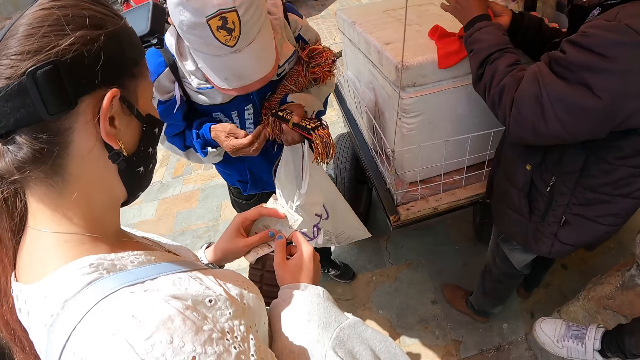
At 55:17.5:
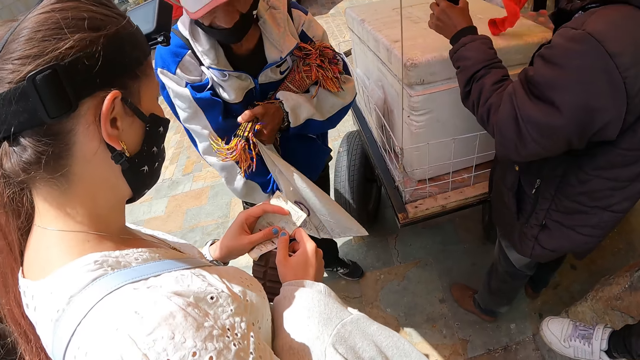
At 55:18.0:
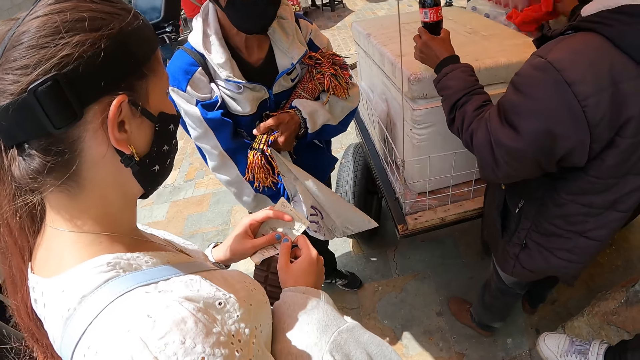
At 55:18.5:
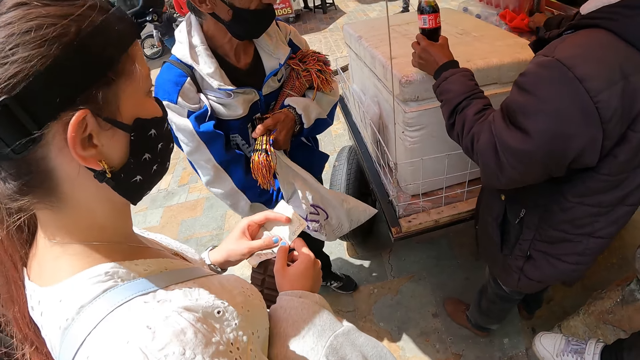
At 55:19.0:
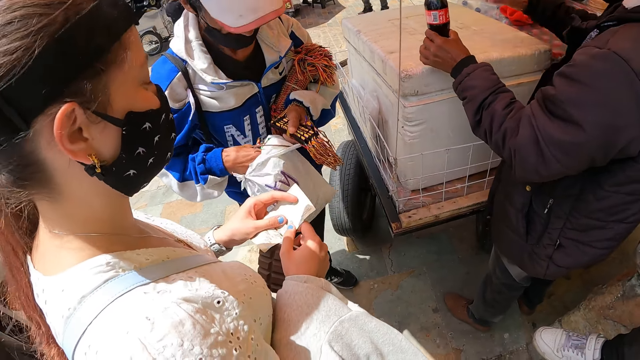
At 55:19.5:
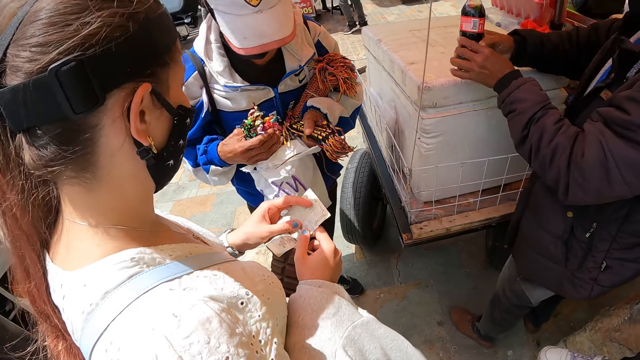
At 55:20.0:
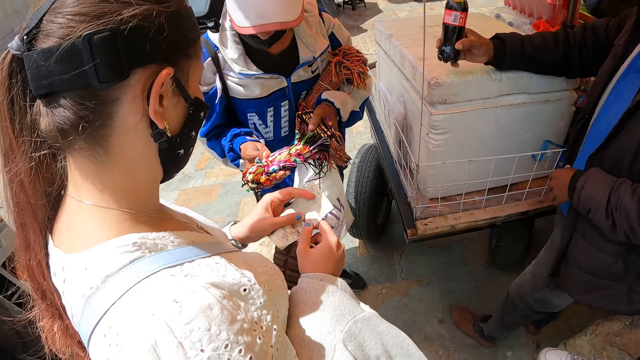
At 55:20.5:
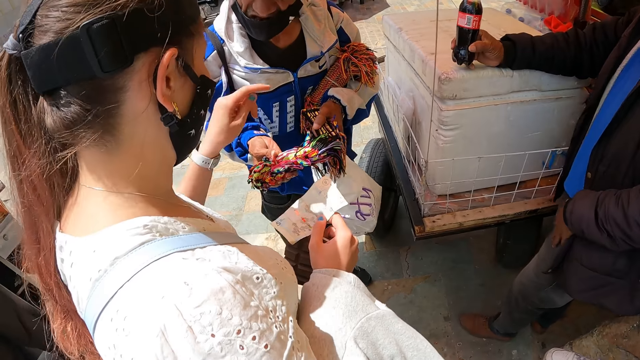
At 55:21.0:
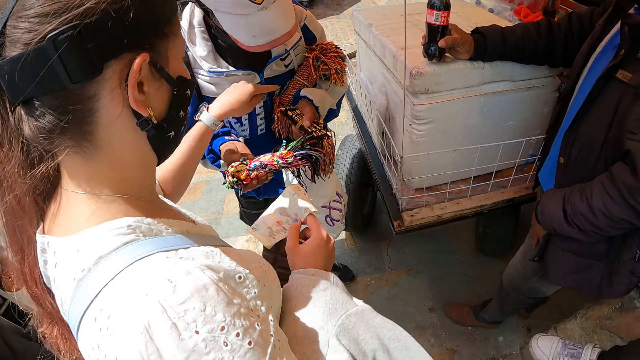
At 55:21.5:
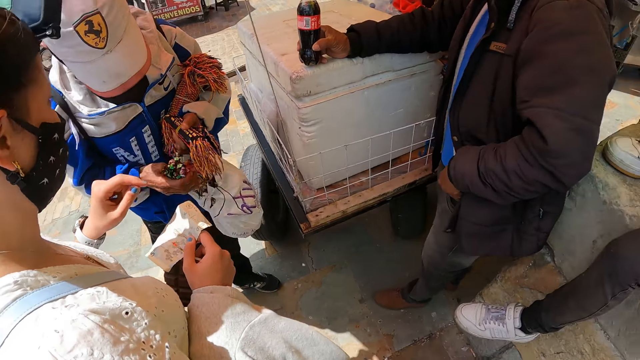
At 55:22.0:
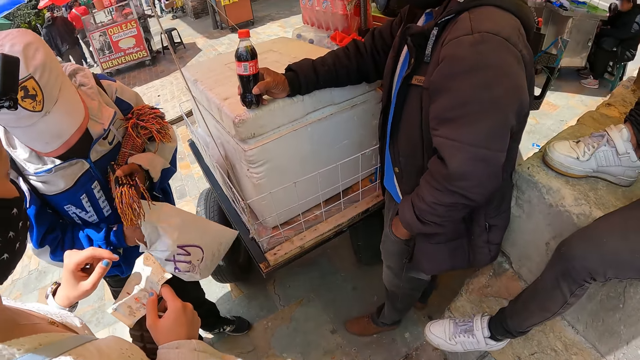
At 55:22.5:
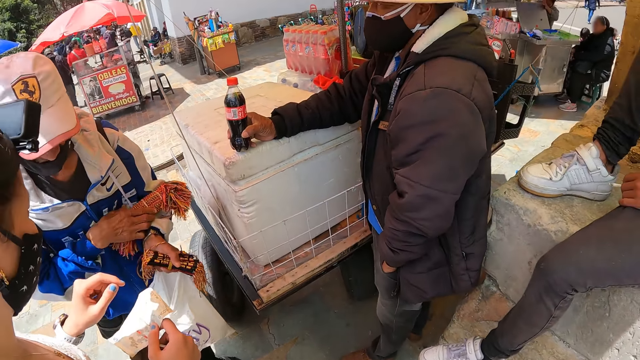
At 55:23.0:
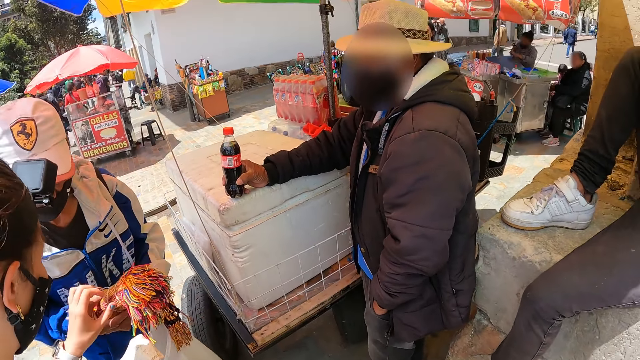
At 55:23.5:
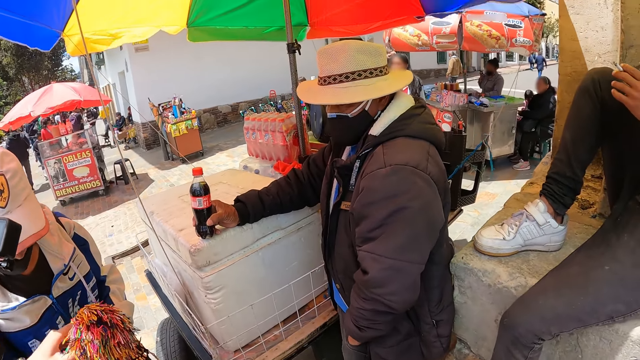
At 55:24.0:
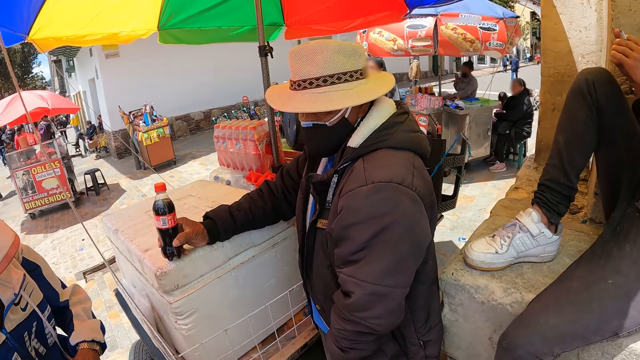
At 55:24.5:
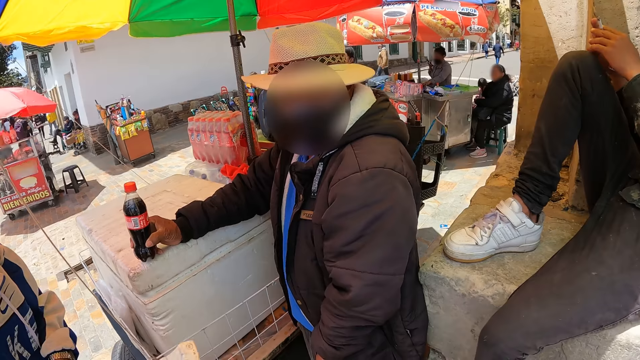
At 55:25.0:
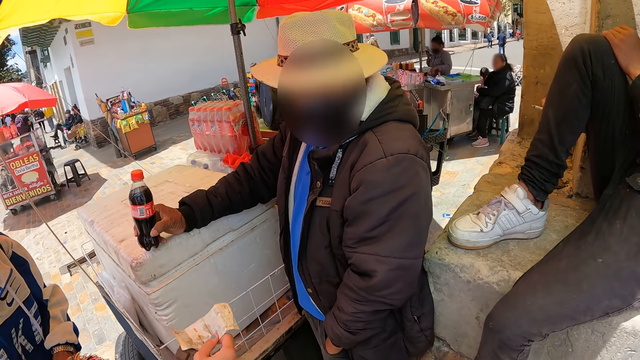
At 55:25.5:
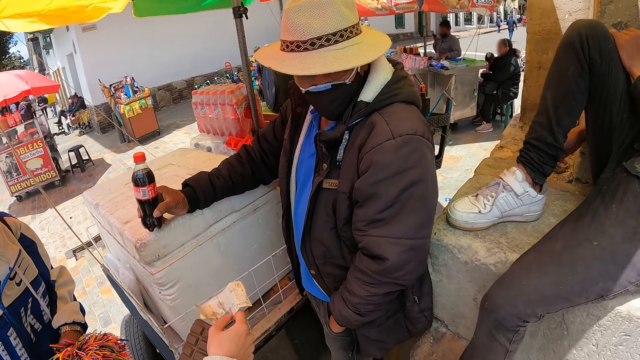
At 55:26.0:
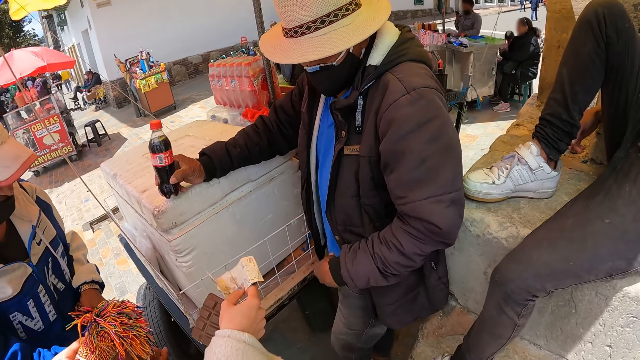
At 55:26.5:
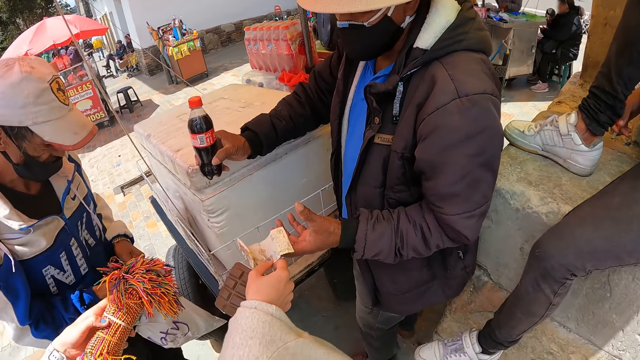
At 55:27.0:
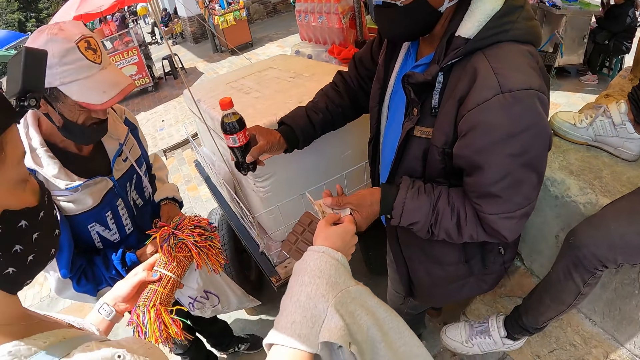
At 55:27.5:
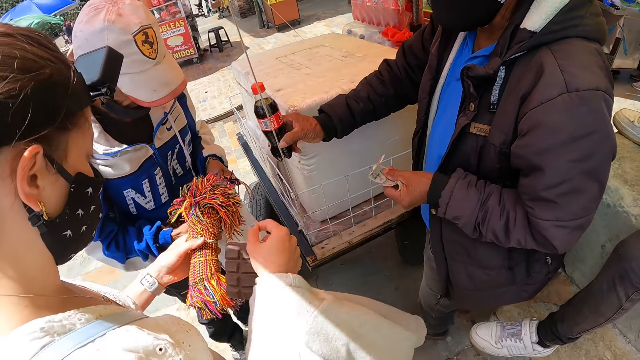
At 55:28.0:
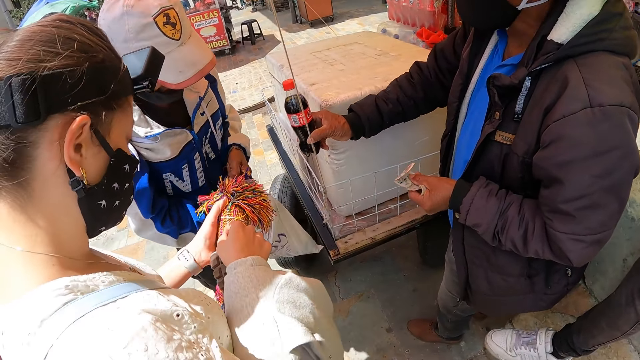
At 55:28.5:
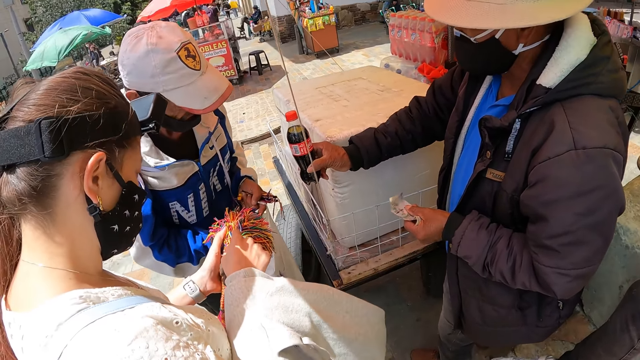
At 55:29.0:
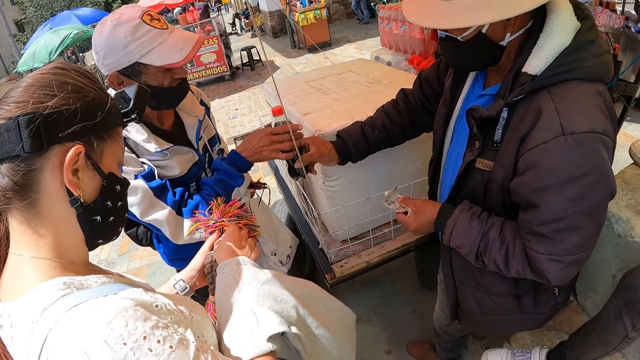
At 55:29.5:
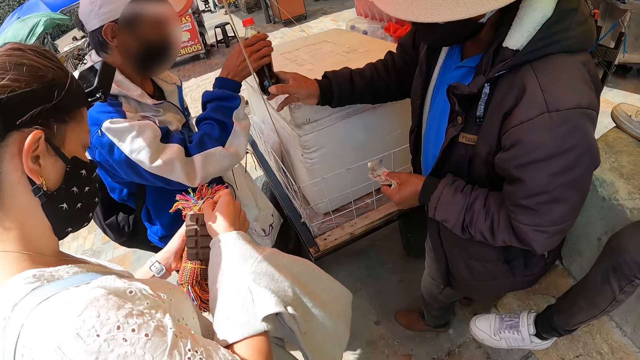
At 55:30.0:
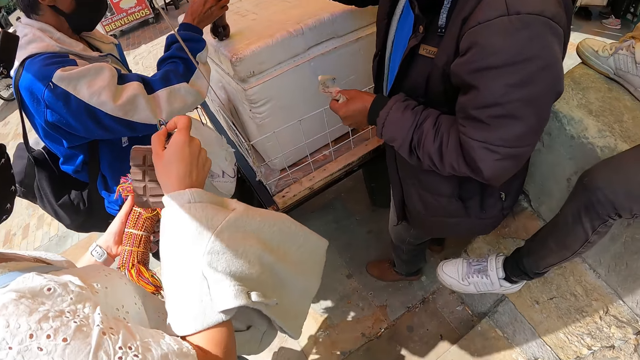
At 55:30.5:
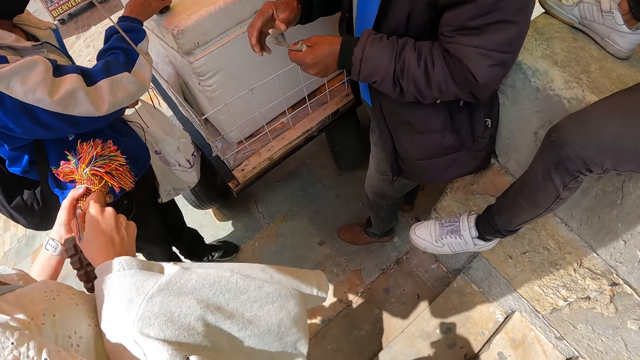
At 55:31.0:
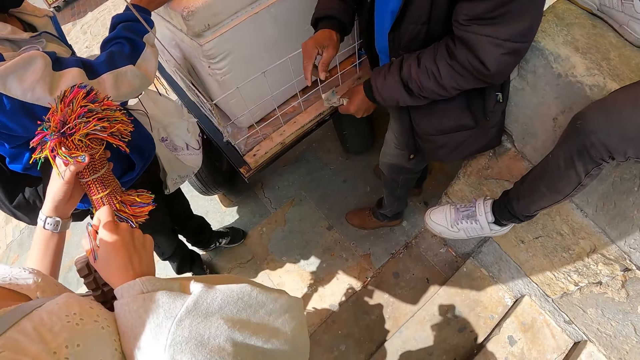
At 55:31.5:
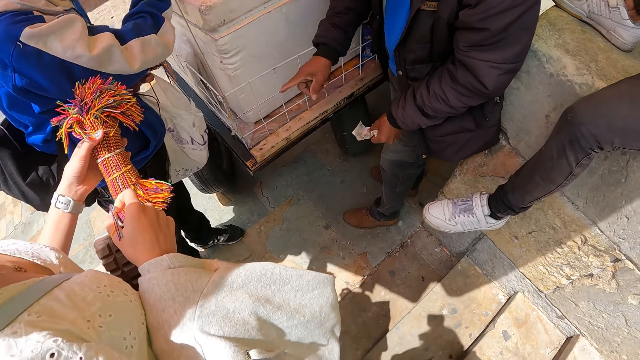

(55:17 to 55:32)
A man places the threads or bracelets on the left hand and picks the threads from the bag. A woman points at the bracelets. The man puts the threads on the bag. The camera wearer looks at another man. The first man picks the thread from the left hand and passes the threads to the woman. The woman hands the other man money. The other man takes the money and hands the first man a beverage. The first man takes the beverage and puts the beverage on the cooler box.

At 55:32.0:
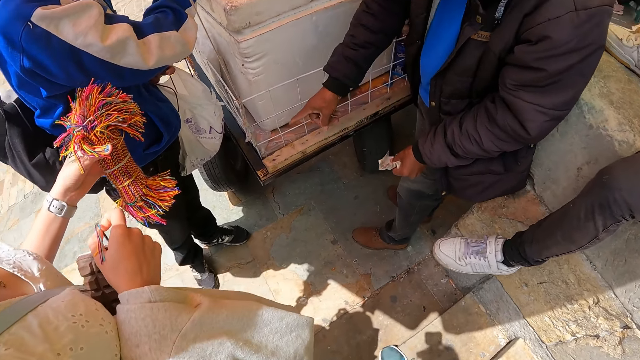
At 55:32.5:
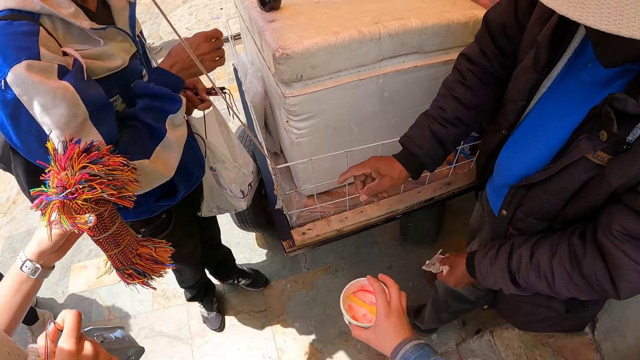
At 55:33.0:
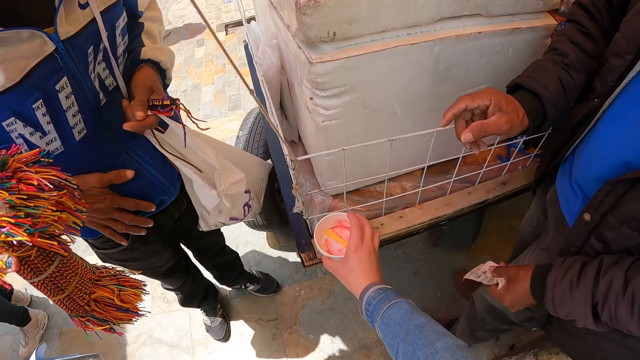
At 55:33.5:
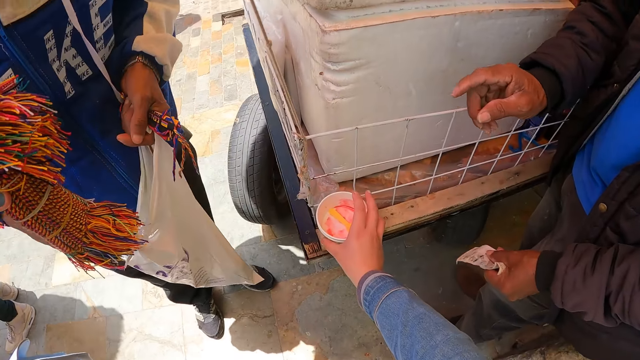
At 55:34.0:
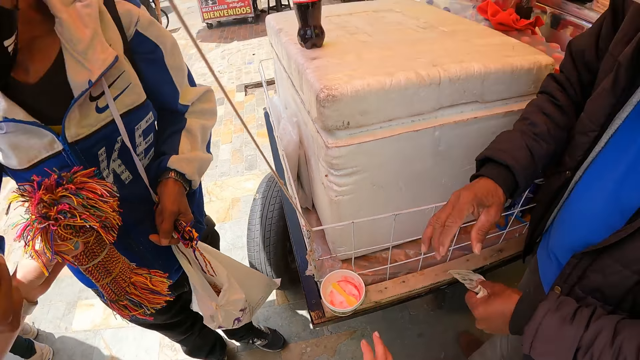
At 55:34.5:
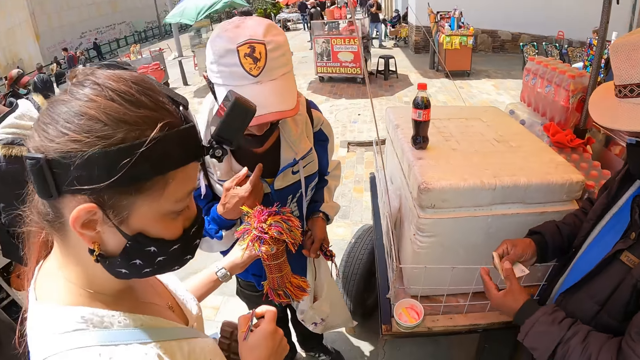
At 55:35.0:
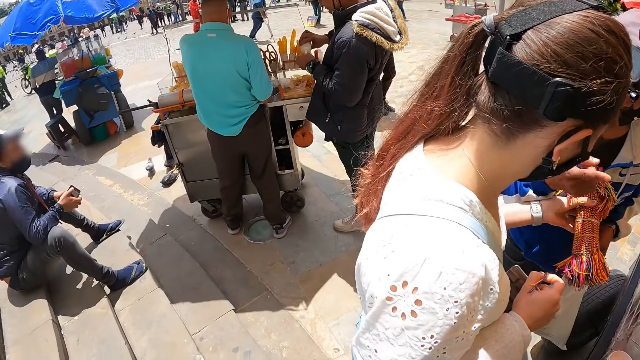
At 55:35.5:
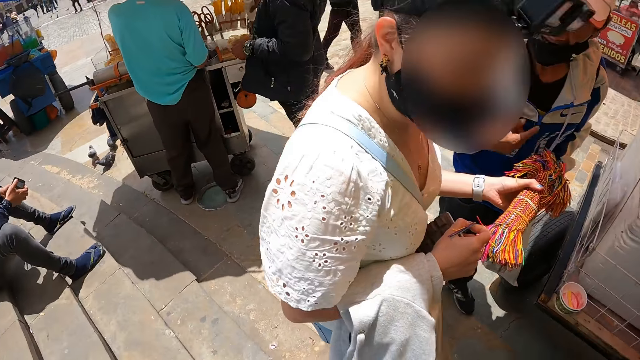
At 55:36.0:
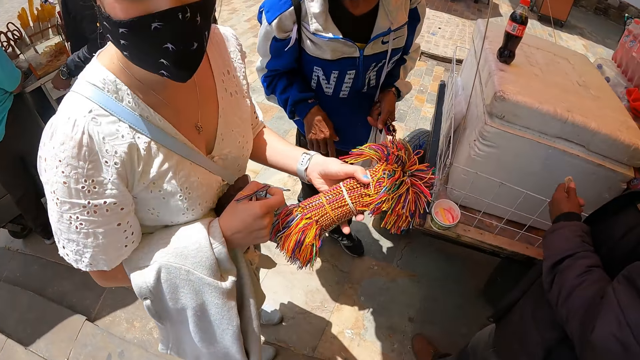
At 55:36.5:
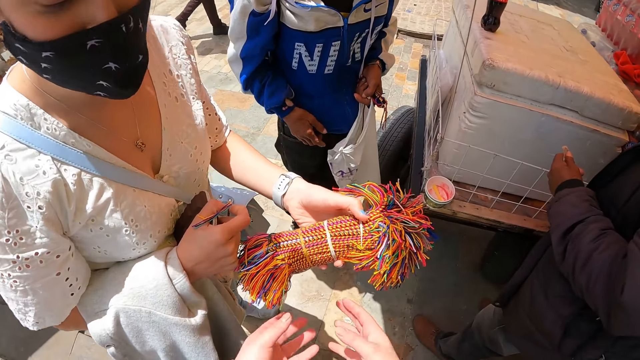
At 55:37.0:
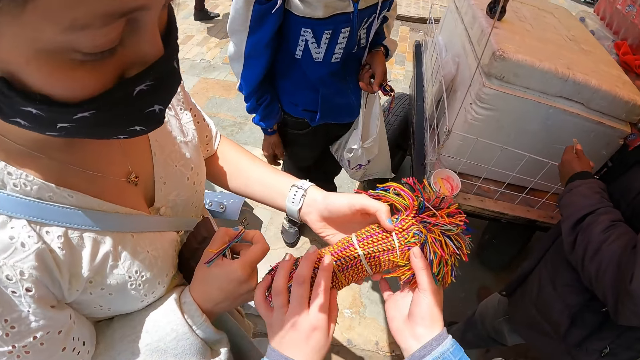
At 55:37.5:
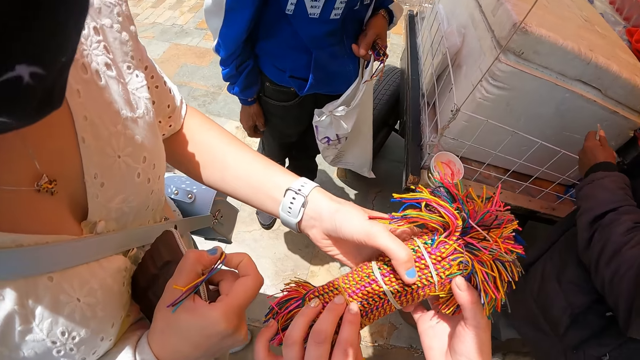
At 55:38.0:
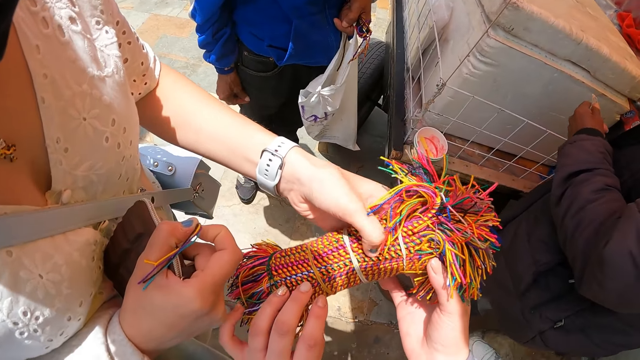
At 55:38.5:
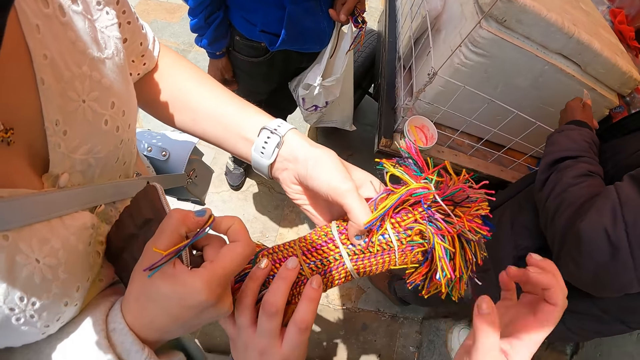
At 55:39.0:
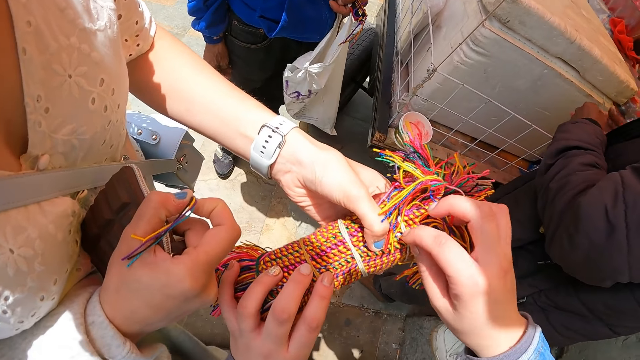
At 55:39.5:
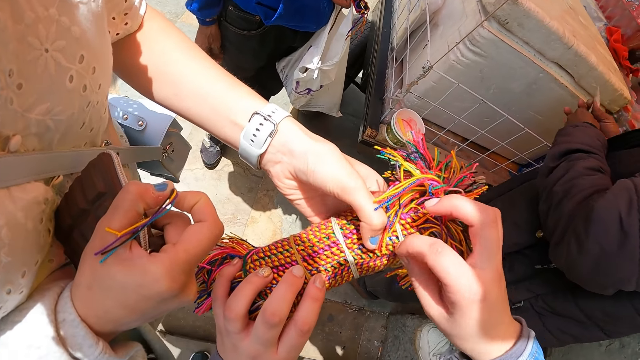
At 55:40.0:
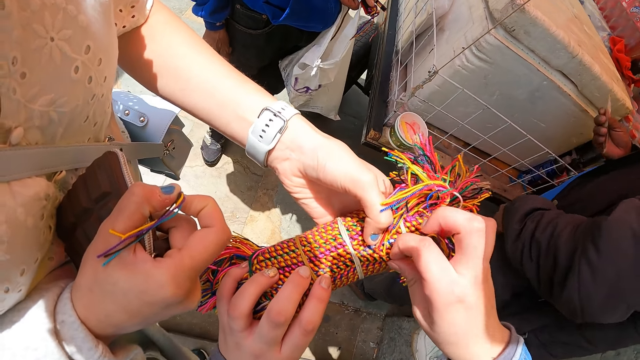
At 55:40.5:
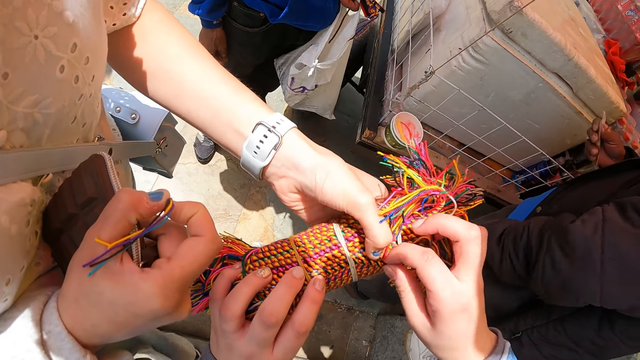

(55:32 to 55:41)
A man points at a stand. The camera wearer puts a container on the stand. They look around the street. A woman shows the camera wearer the bracelets. The camera wearer holds the bracelets. The woman passes the threads to the camera wearer. The camera wearer picks the bracelets.
